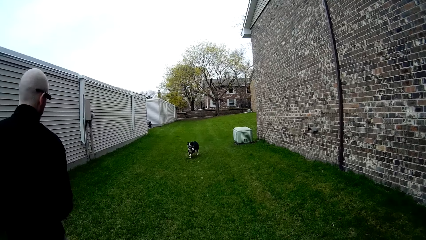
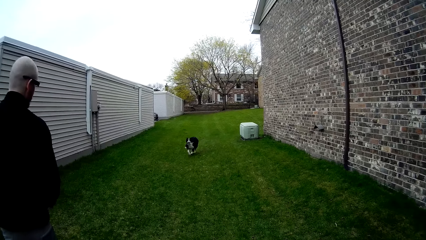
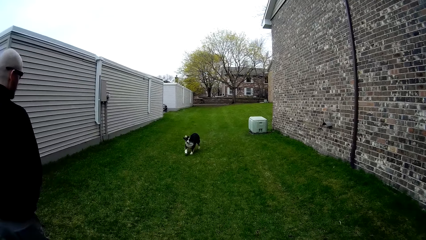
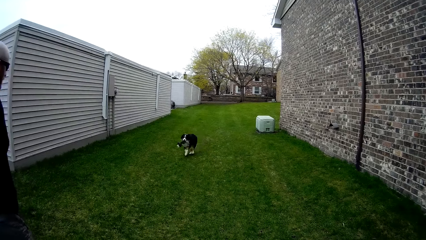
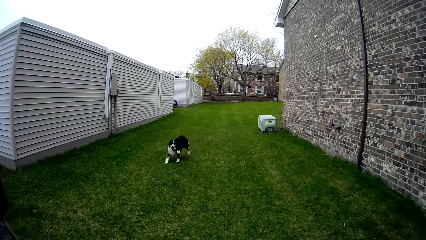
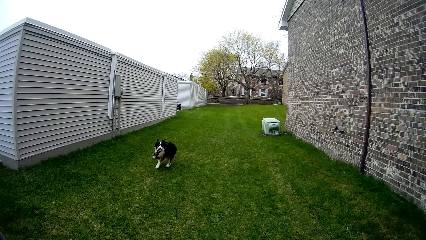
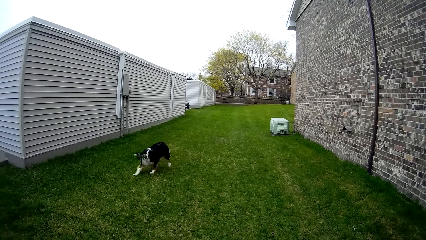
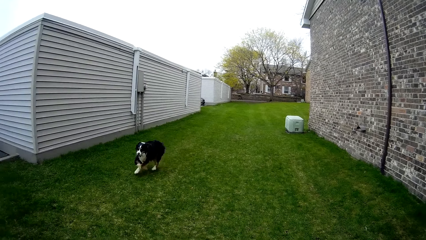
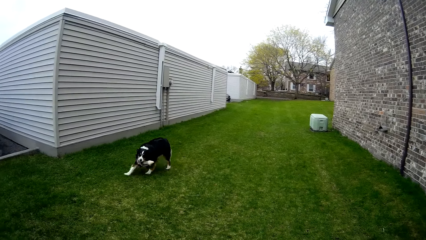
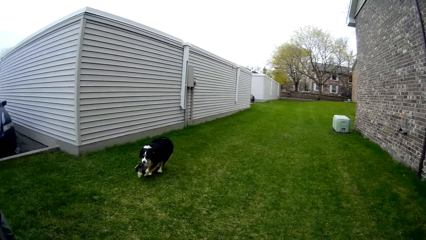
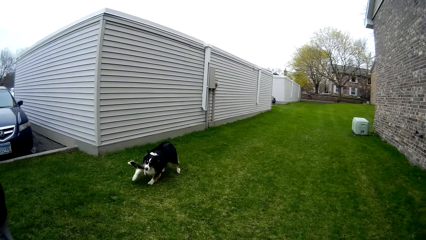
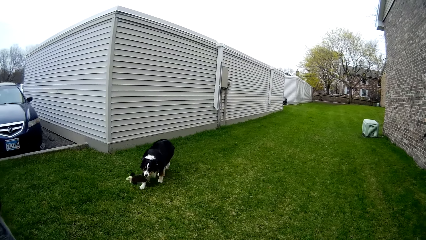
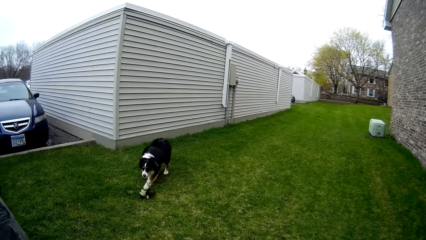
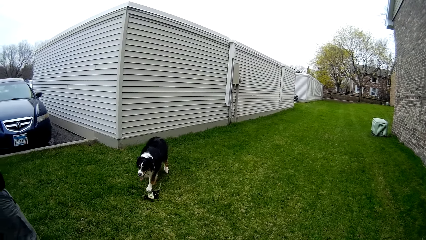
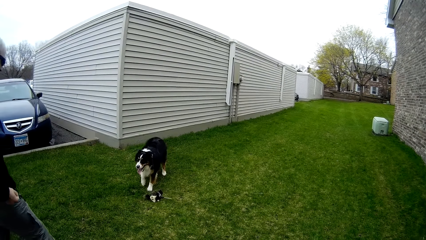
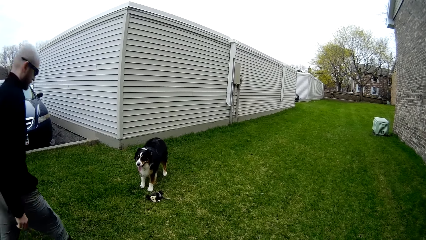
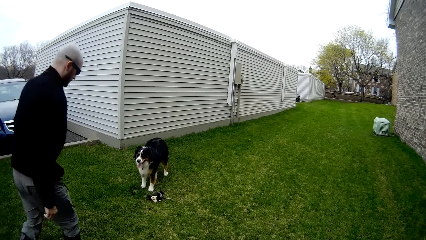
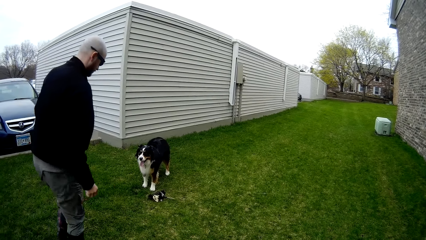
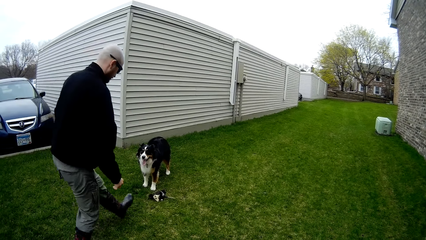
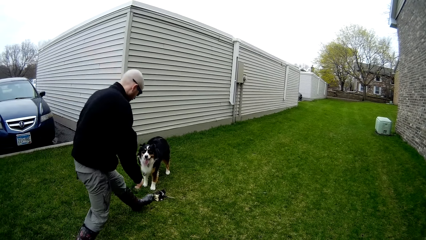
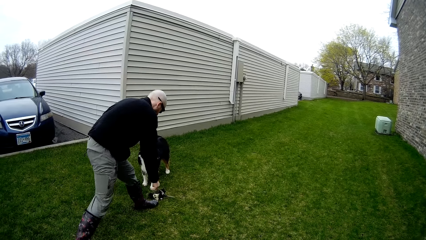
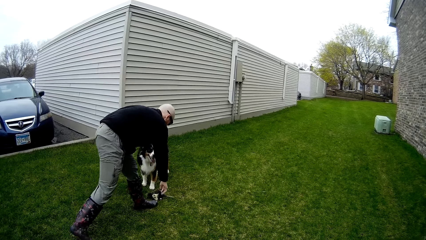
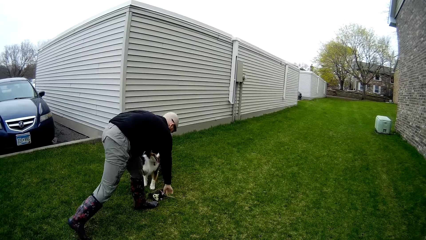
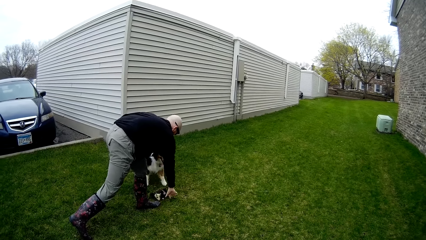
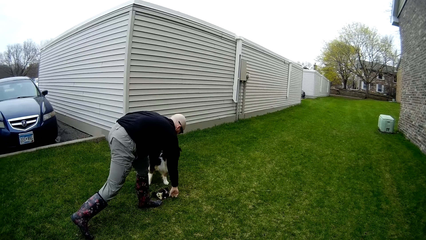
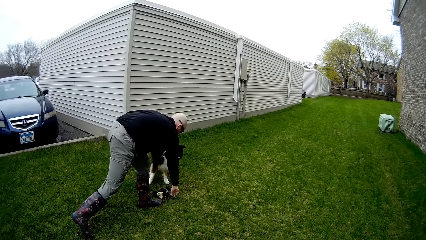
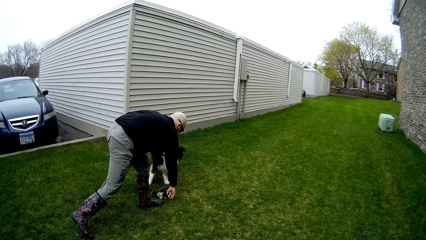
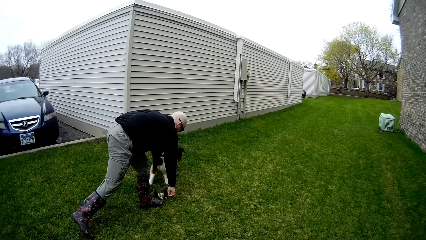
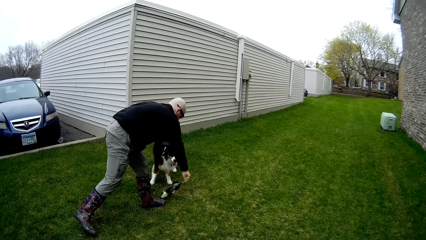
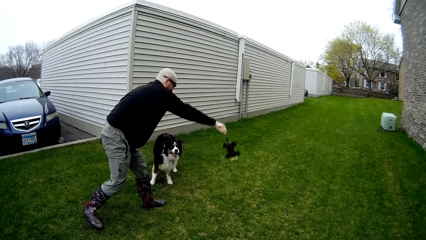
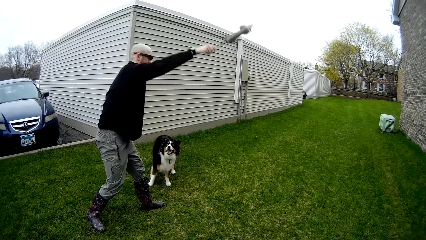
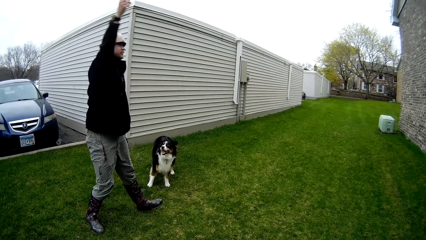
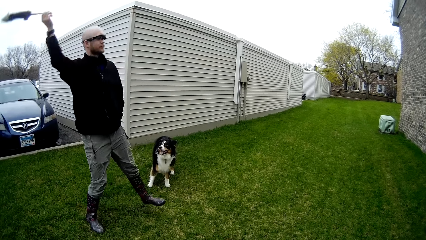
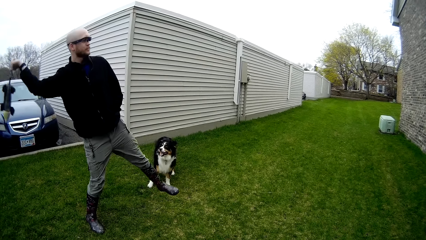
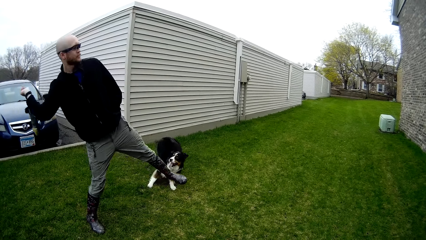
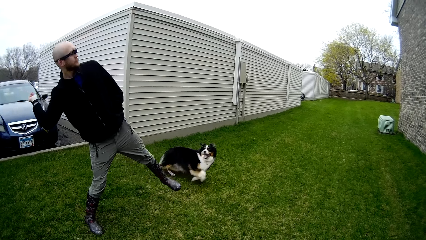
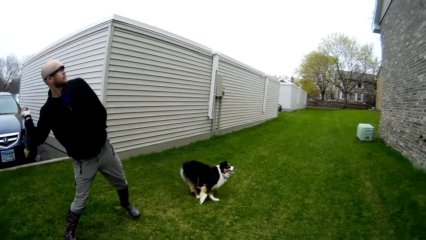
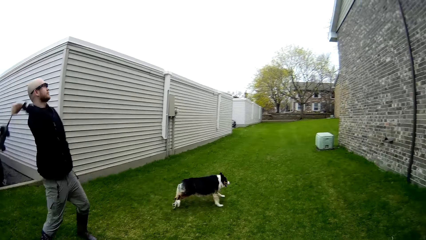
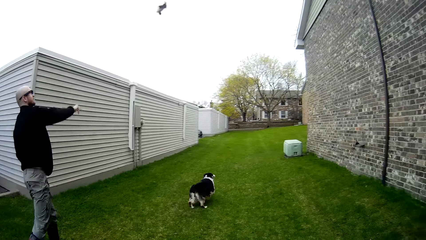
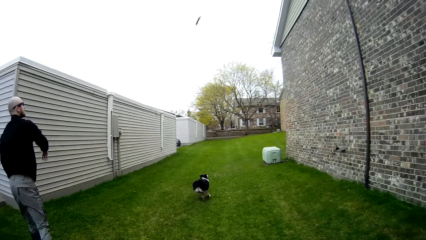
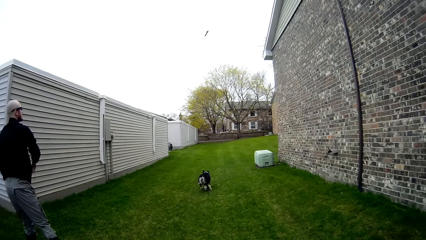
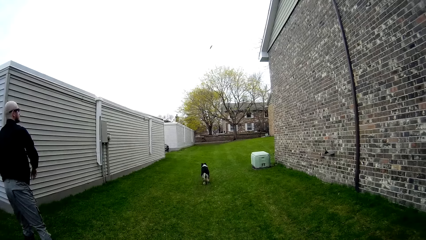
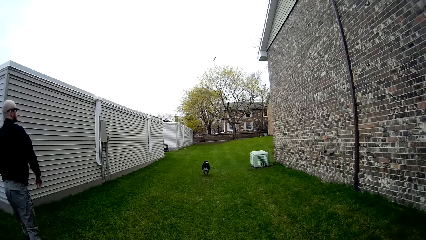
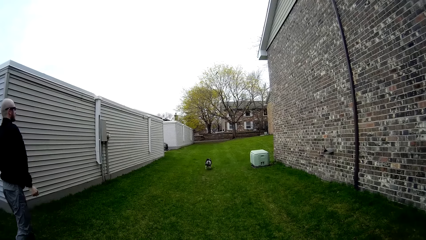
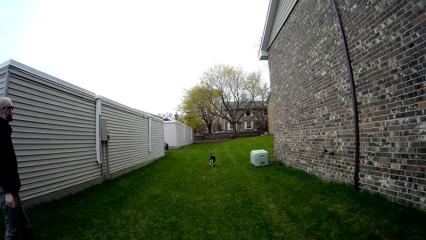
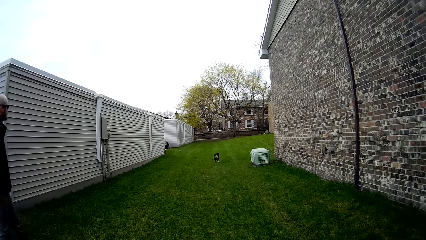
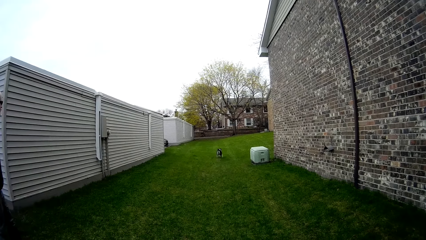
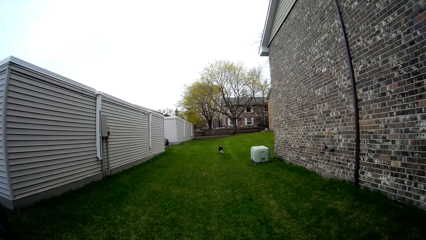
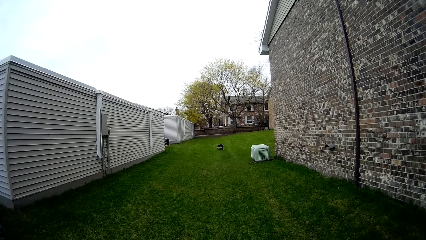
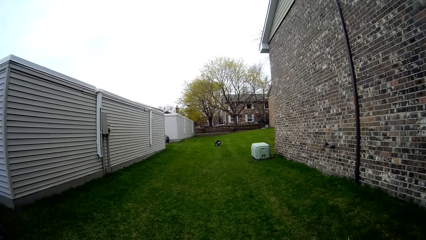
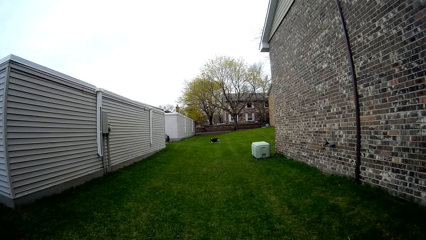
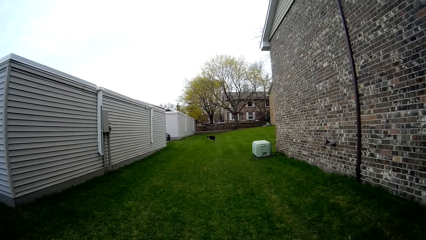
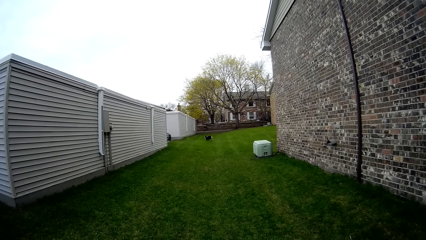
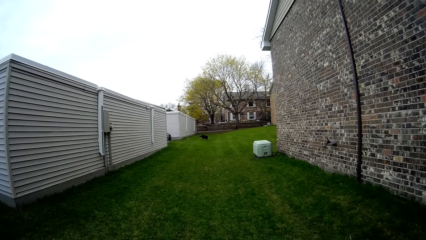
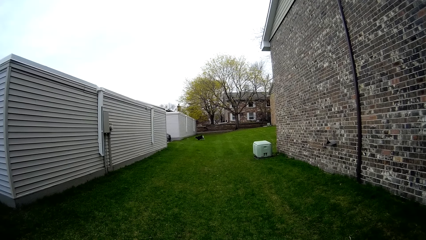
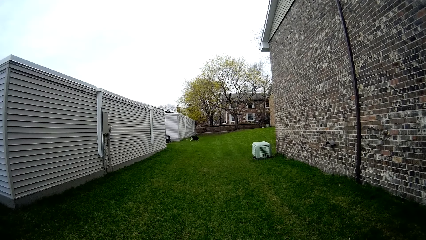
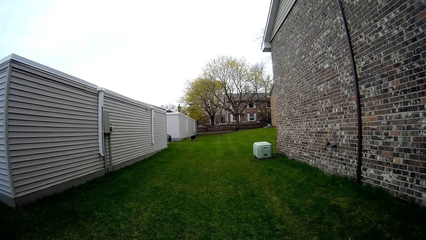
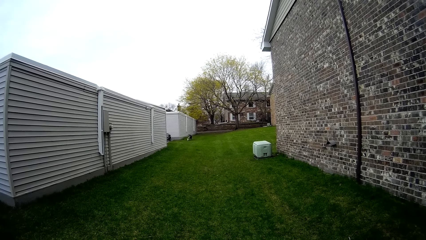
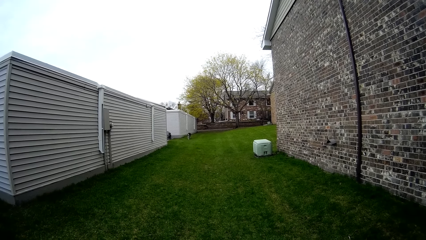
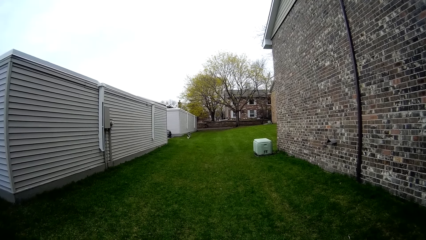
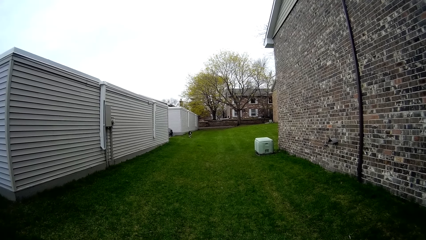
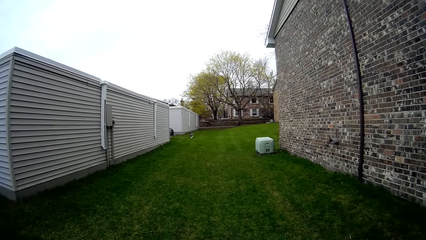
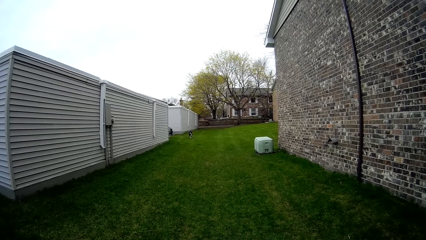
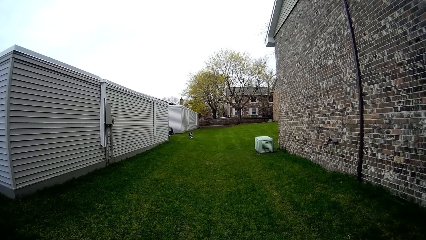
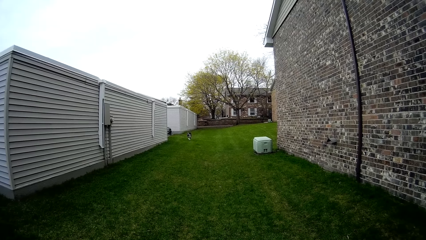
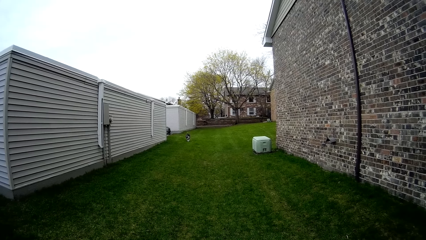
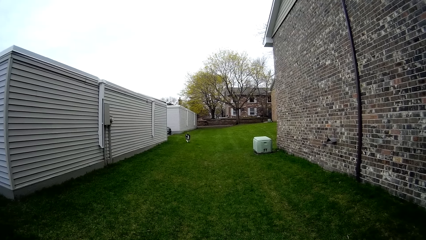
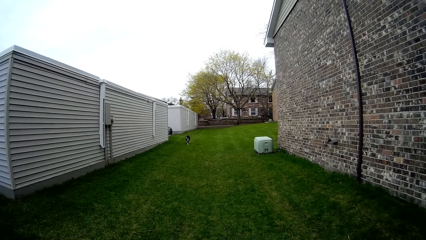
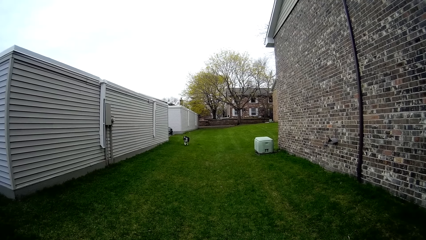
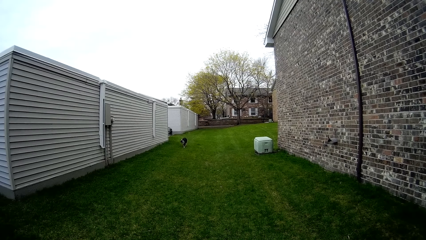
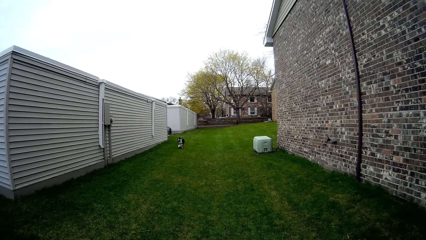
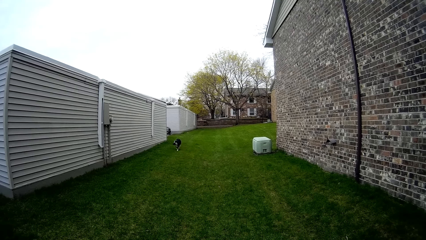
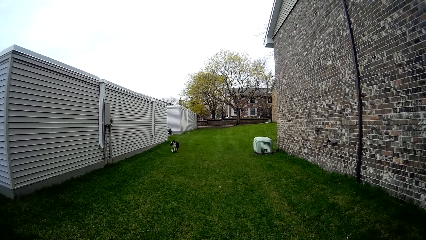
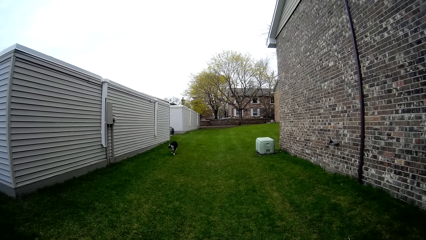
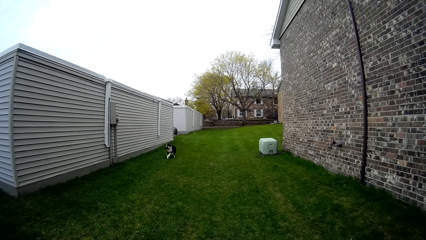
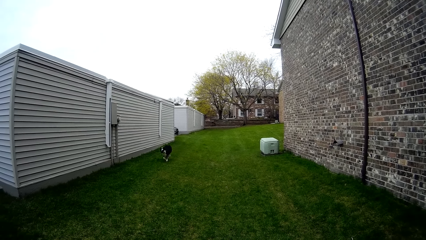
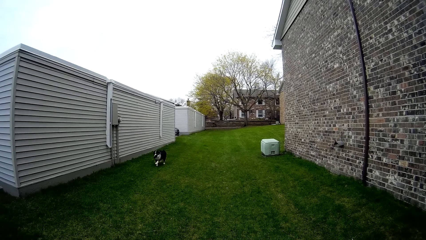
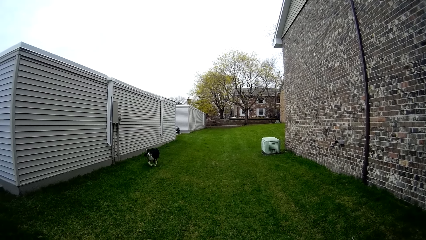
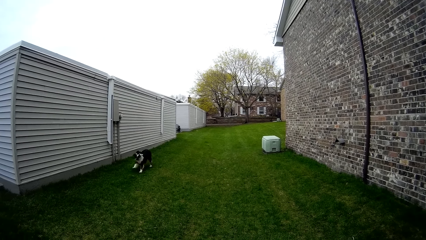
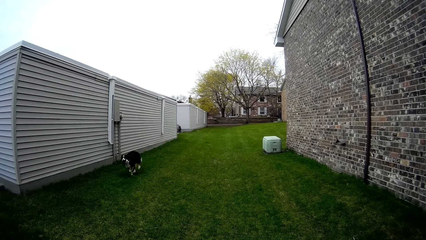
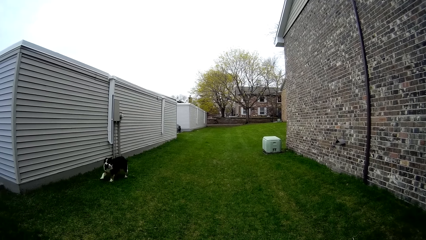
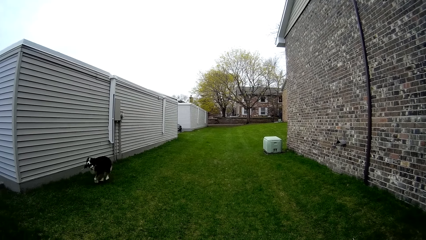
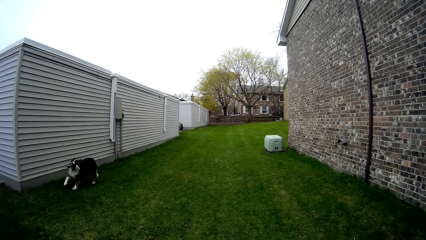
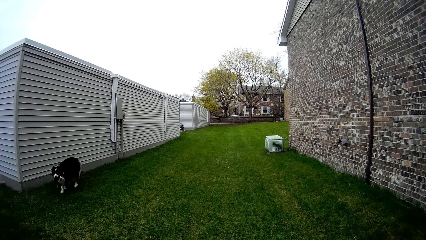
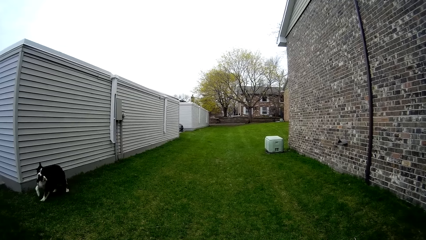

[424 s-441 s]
The dog drops the fetch toy on the grass. The man picks the fetch toy from the grass with his right hand. He throws the fetch toy with his right hand. The dog runs towards the fetch toy.
